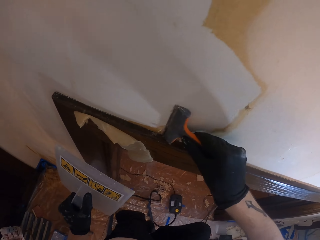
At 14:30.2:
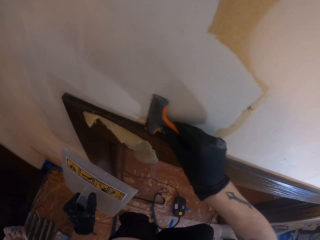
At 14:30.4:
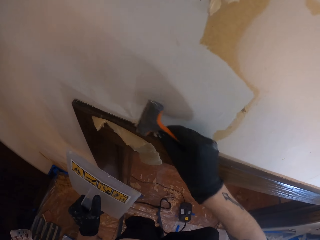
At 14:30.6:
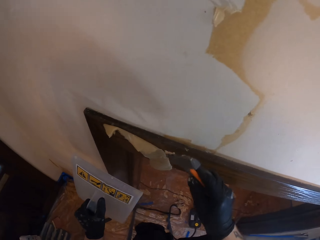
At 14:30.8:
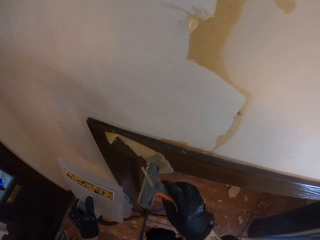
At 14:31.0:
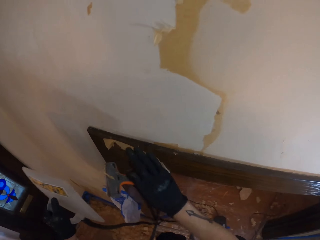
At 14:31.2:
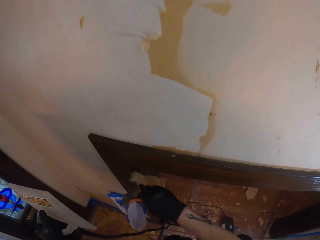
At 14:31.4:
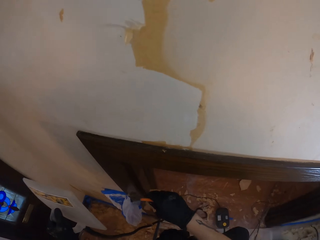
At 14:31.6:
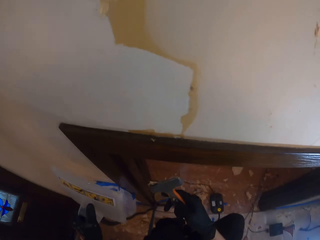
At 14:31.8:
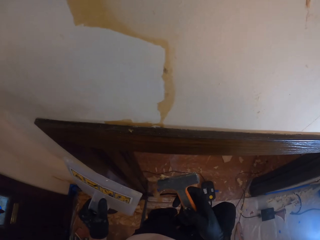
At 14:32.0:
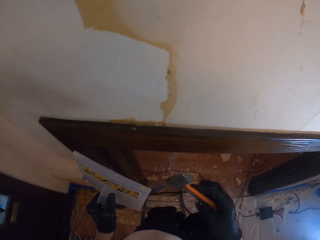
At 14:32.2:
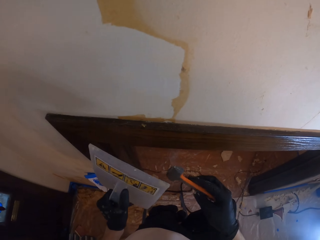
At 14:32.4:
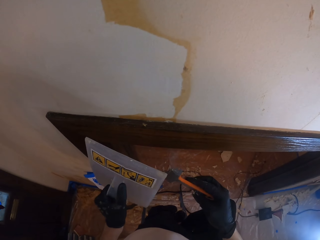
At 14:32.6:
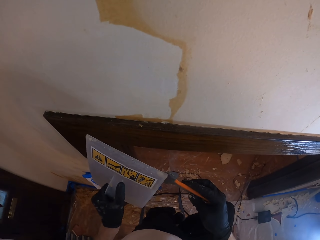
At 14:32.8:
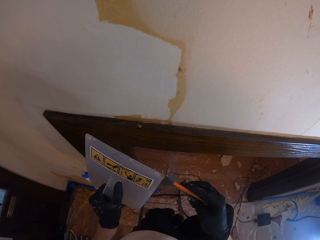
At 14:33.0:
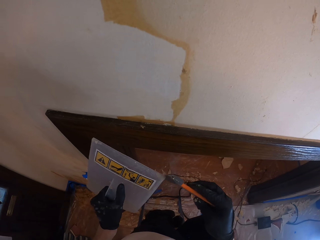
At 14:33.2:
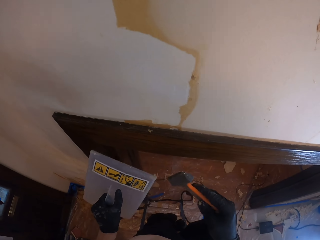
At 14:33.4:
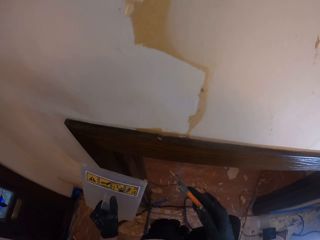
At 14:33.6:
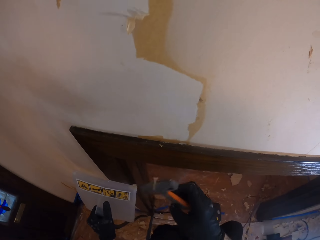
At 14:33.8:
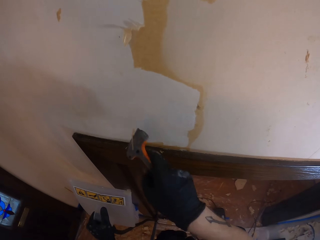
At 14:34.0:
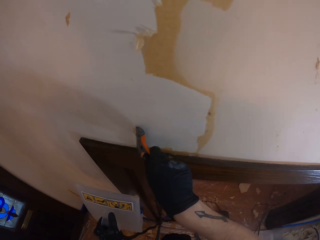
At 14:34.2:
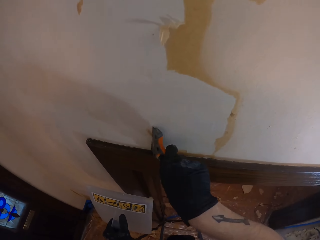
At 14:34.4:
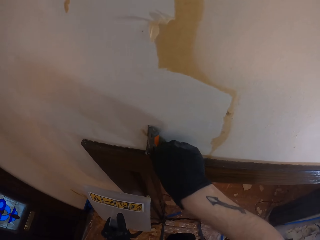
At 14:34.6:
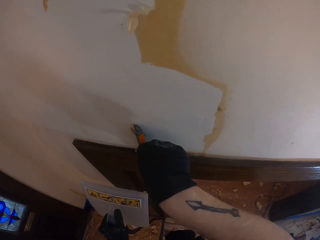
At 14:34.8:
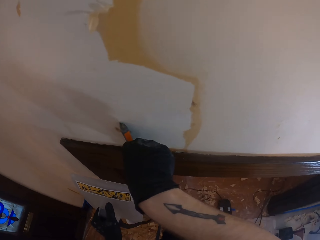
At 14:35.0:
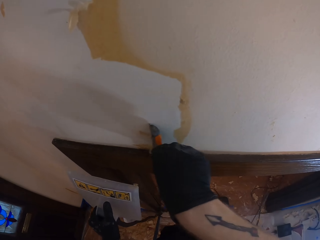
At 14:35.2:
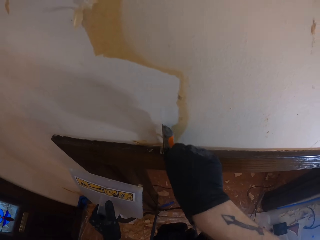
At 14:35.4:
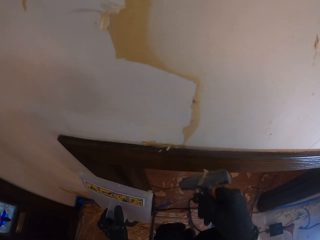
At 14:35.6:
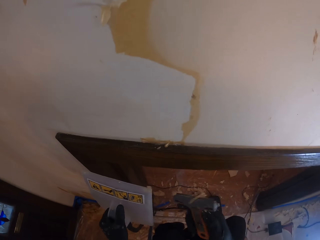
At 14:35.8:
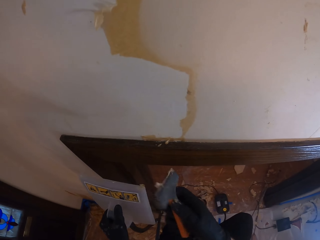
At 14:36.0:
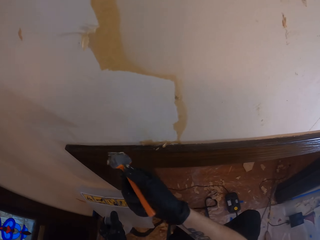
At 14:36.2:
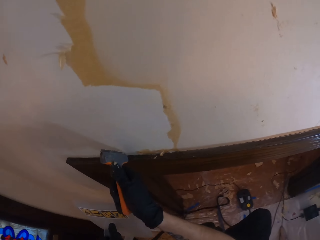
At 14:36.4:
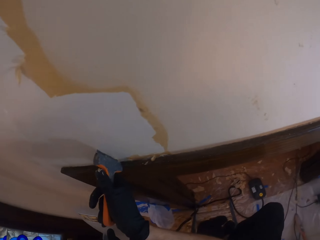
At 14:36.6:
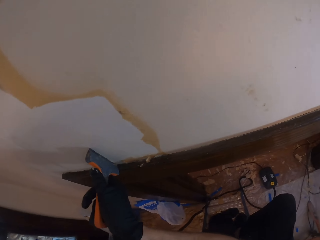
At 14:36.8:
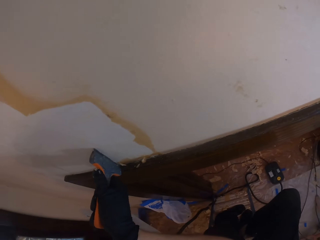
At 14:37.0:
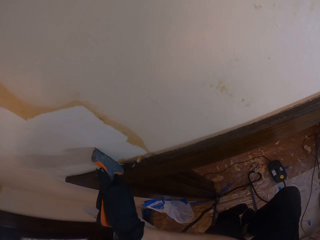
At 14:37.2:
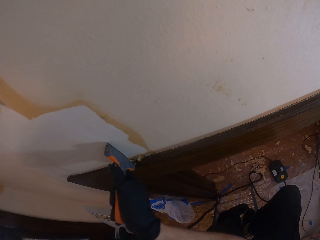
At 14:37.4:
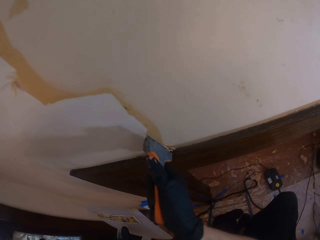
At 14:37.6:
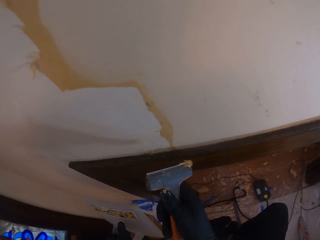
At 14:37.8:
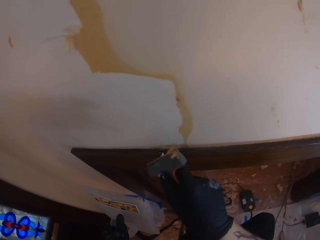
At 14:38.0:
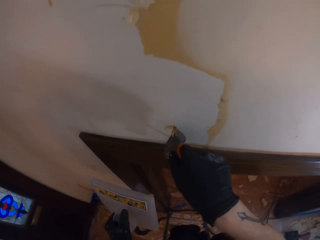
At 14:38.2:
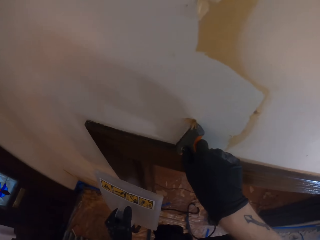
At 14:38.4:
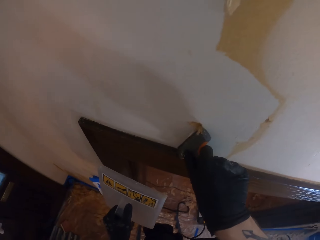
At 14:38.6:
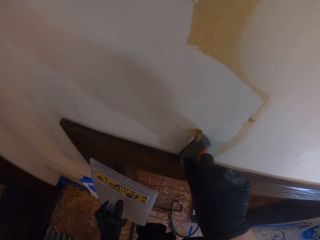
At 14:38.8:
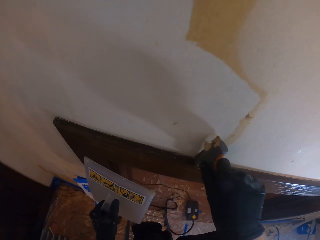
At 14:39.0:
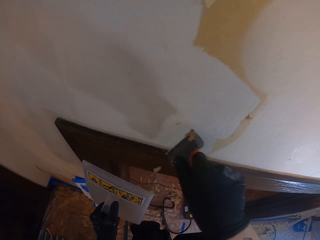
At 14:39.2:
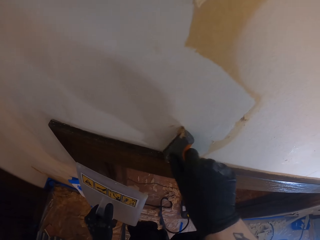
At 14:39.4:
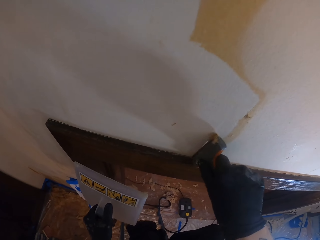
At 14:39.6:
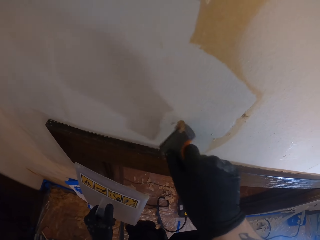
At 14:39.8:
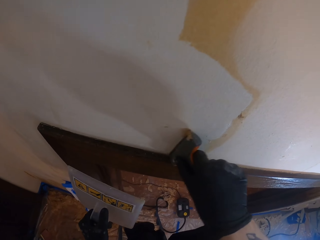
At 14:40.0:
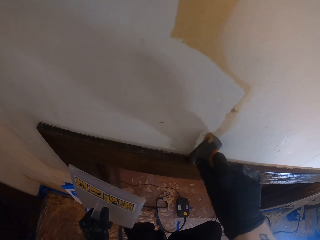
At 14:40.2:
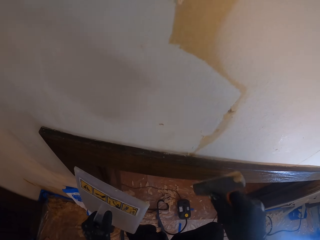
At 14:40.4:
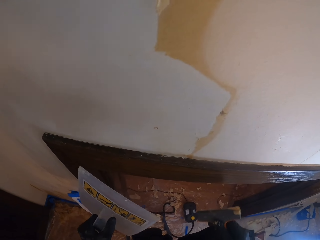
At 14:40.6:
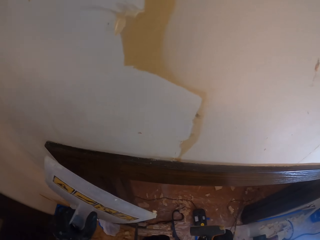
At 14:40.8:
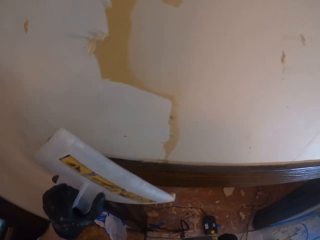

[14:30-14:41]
The camera wearer removes excess paint from the frame wall. They remove the excess paint off the scrubber with the steam paint remover edge. They scrub paint off the wall with the right hand.

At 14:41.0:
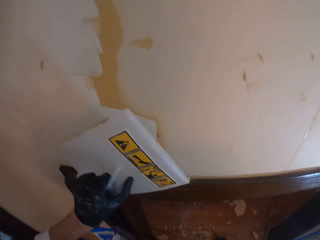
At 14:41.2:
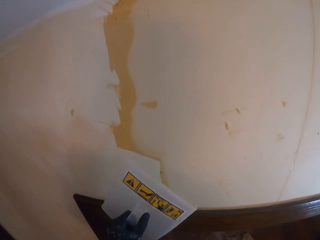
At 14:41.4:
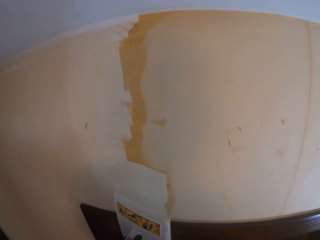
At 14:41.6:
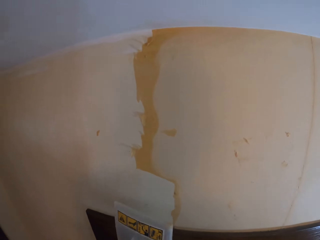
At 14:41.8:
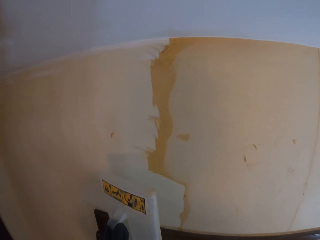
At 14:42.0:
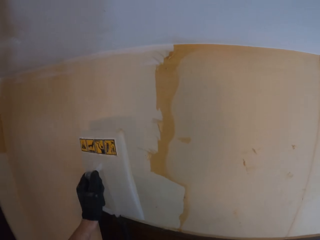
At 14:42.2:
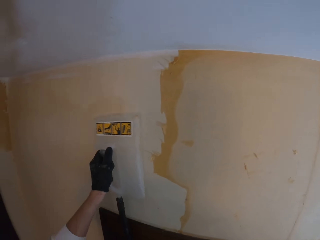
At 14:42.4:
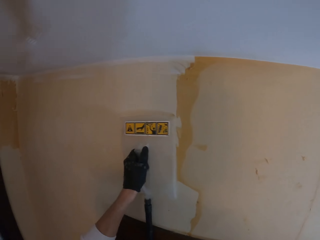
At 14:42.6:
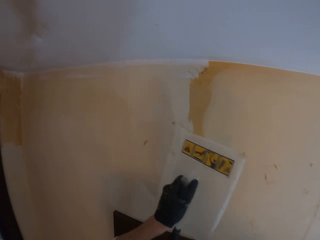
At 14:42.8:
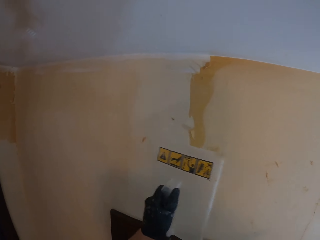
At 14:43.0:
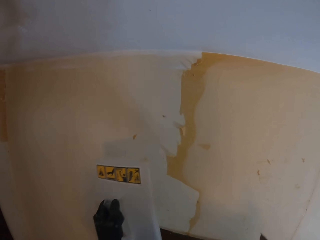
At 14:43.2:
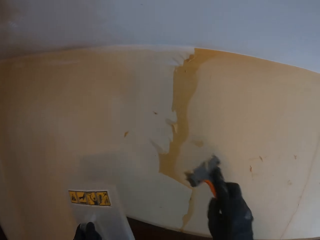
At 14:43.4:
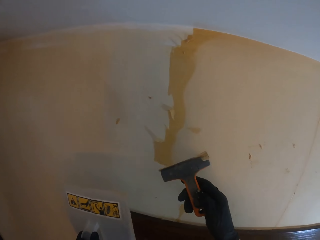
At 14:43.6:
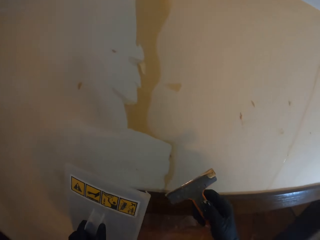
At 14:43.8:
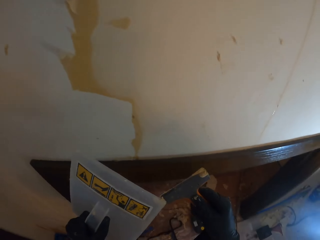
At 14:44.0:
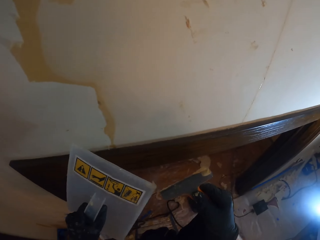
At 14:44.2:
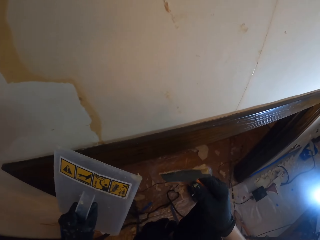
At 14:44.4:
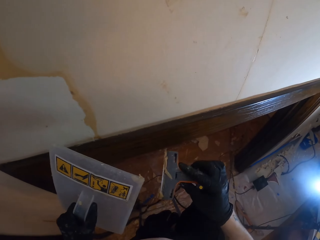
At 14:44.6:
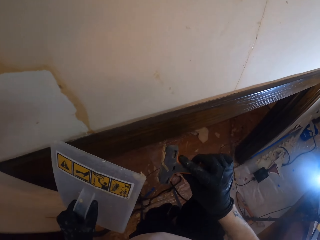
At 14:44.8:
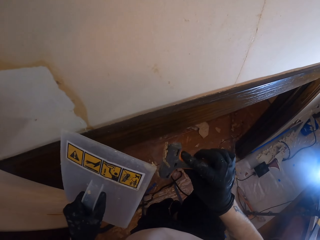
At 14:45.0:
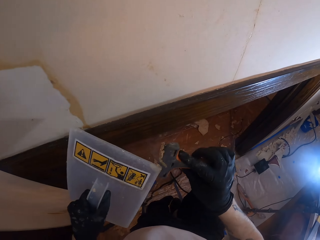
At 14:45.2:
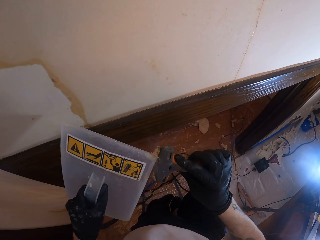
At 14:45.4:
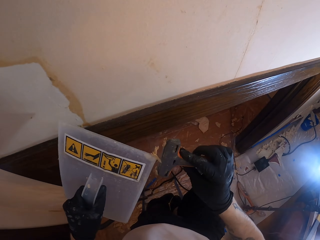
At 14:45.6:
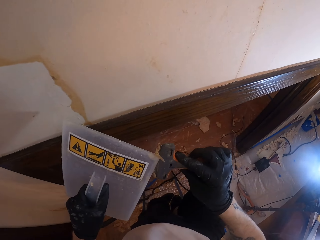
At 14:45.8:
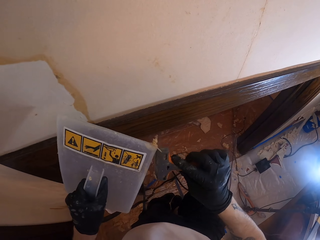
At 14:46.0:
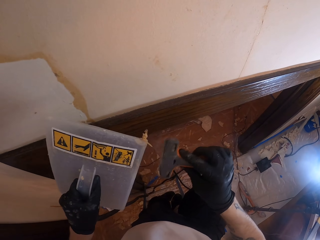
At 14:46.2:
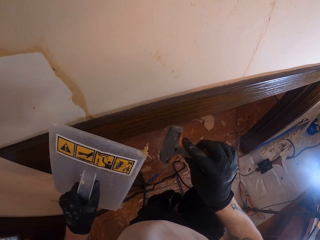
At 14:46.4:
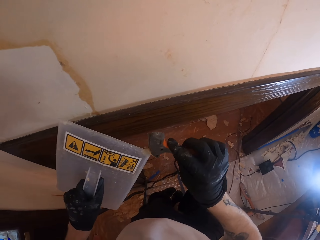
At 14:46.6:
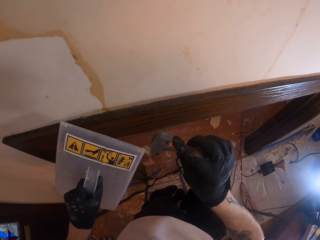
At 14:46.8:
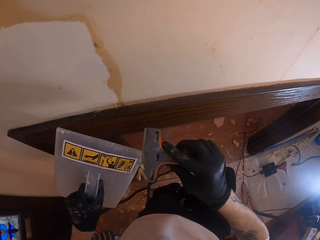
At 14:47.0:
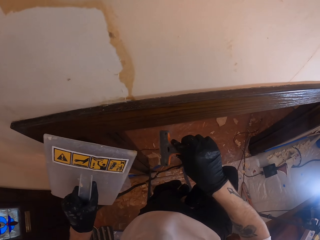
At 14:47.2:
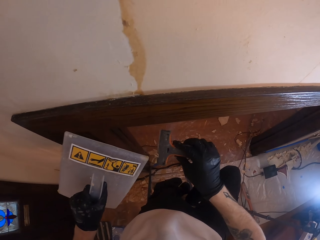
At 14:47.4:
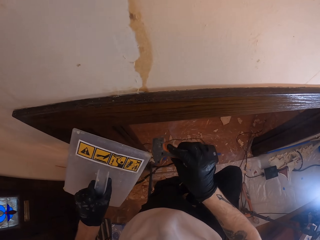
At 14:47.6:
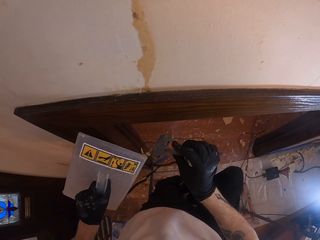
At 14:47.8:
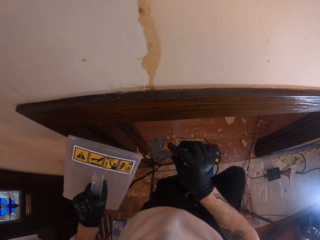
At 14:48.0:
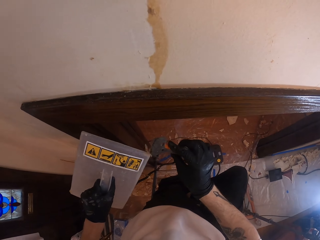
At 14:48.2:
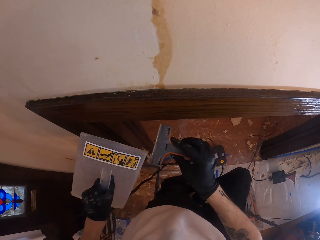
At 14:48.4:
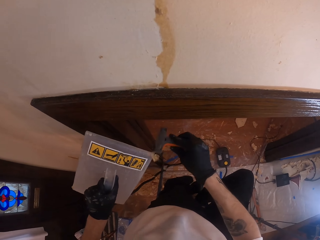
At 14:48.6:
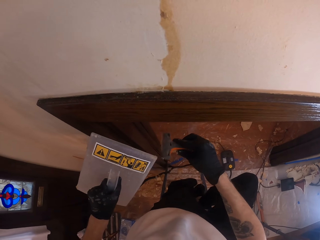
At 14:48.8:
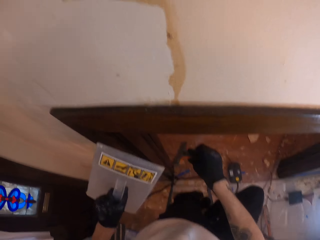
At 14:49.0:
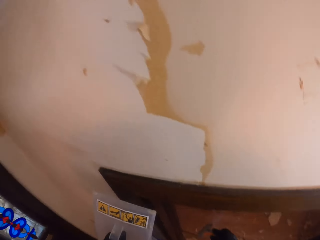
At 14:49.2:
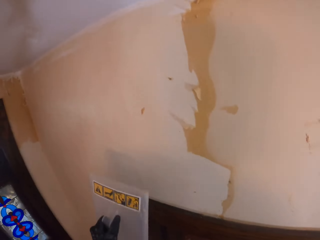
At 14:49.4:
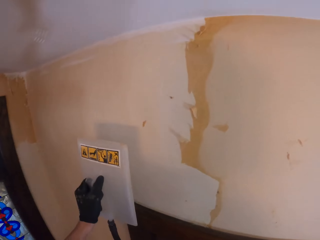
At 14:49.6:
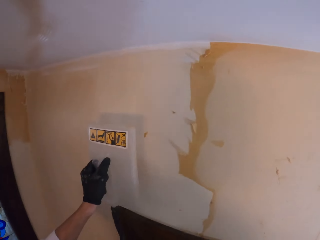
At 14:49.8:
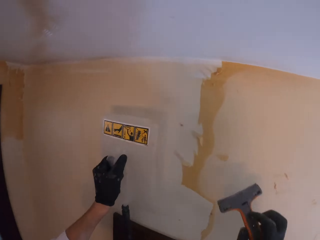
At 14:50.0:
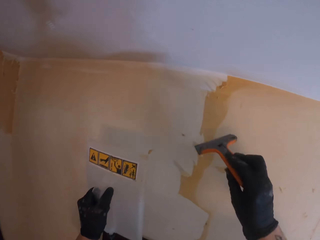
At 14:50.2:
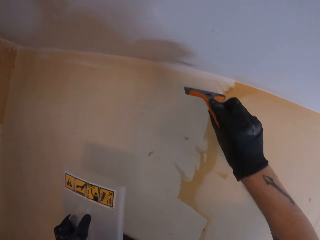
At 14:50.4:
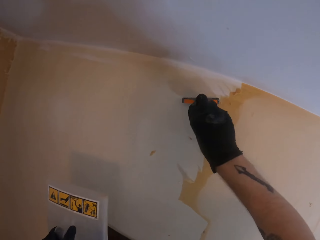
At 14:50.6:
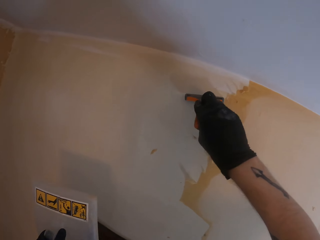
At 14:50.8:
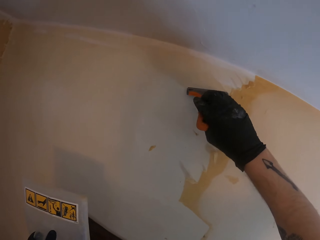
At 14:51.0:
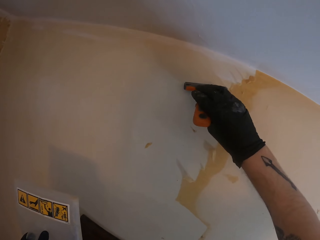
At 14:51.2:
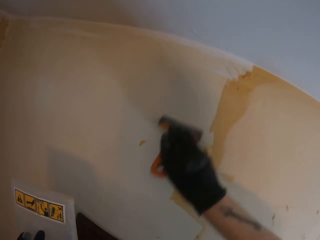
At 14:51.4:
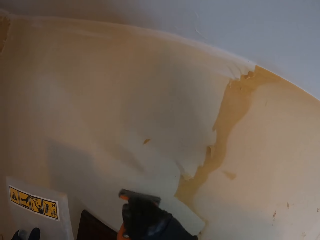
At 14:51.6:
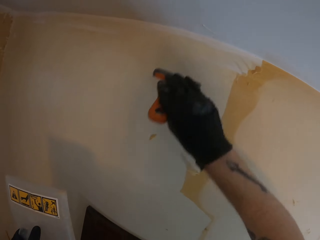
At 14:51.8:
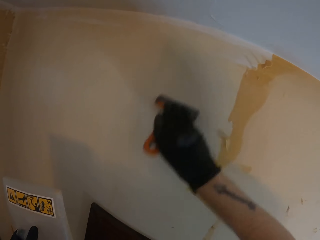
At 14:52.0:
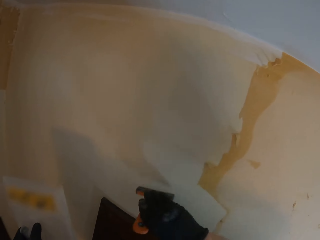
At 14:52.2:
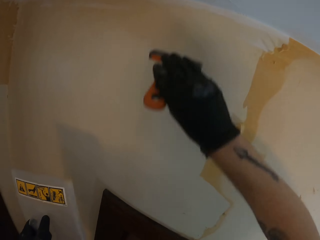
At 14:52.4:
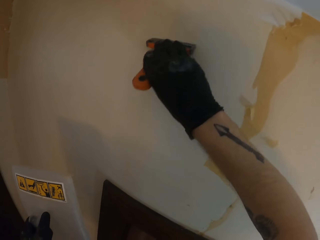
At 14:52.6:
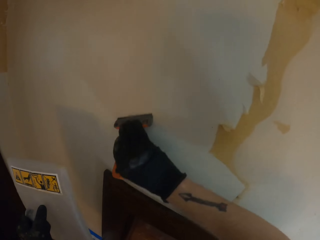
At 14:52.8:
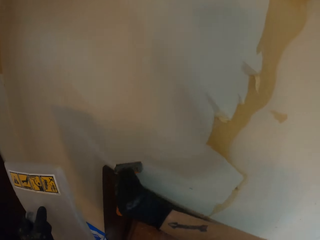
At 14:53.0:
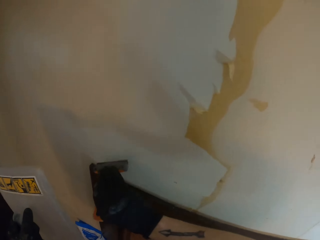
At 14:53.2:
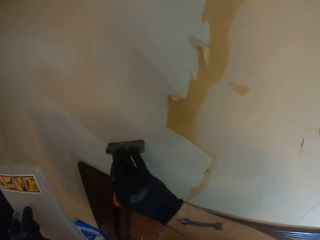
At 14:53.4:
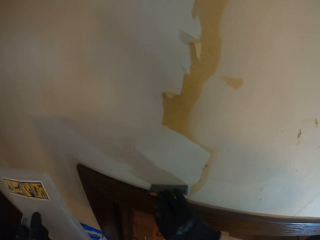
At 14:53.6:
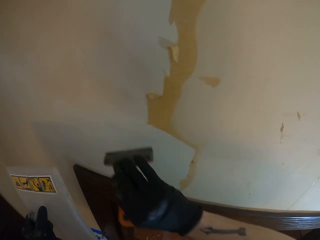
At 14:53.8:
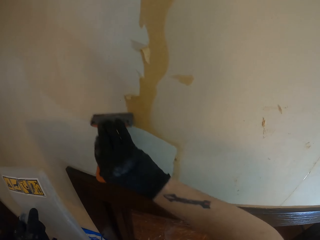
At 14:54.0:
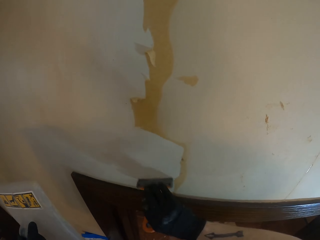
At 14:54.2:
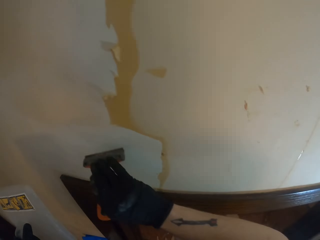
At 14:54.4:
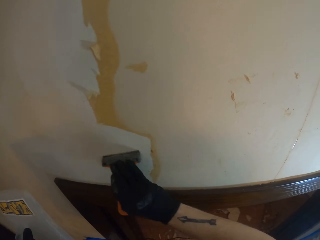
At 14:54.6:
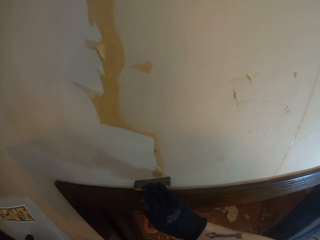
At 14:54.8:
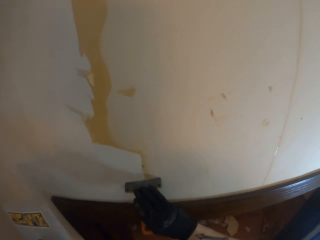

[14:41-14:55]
The camera wearer removes the excess paint off the scrubber with the steam paint remover edge. They remove it again. They scrub paint off the wall with the right hand, with a scraper.
